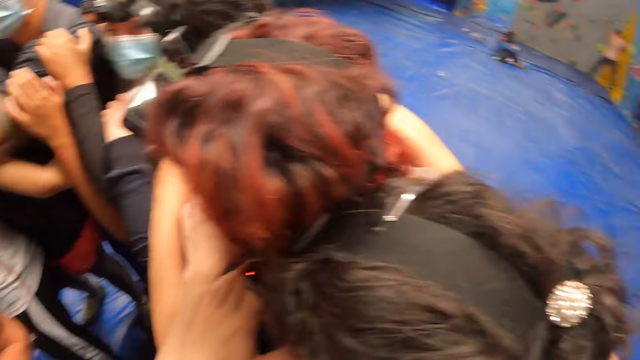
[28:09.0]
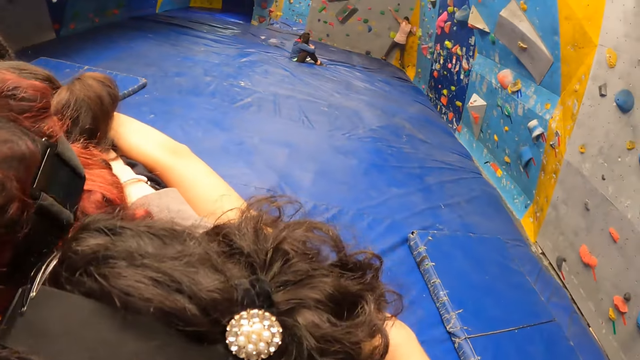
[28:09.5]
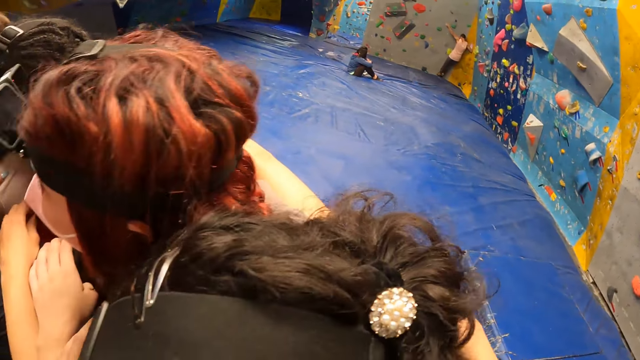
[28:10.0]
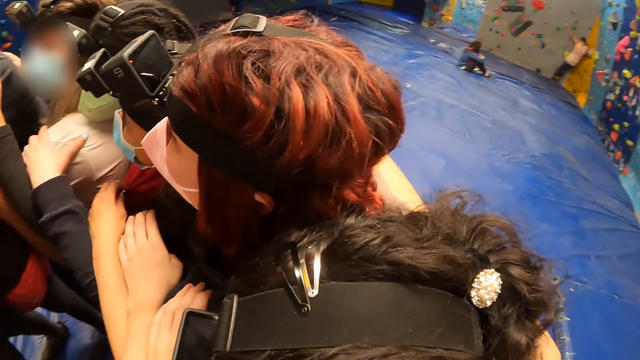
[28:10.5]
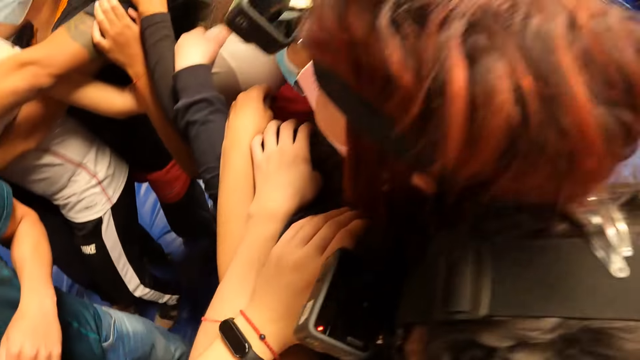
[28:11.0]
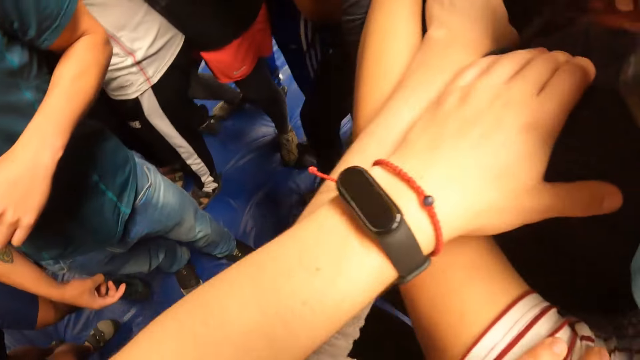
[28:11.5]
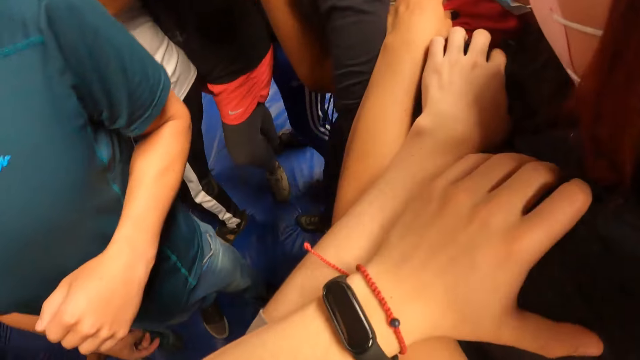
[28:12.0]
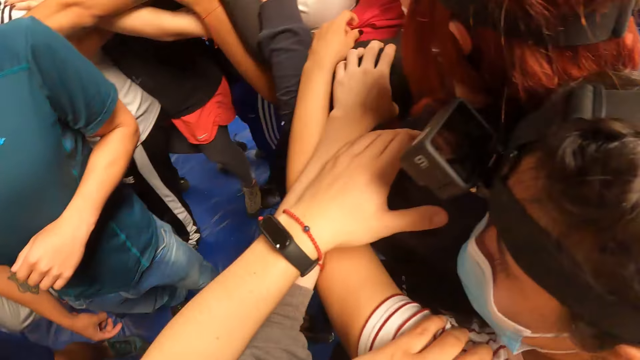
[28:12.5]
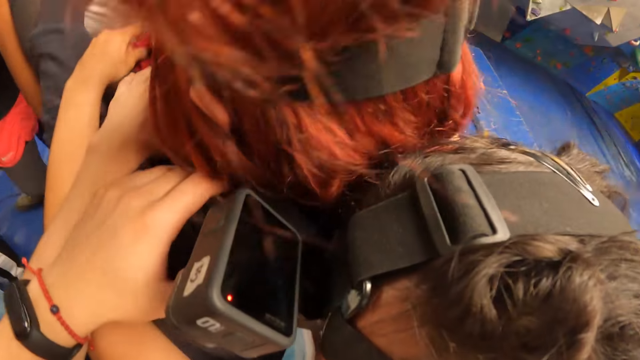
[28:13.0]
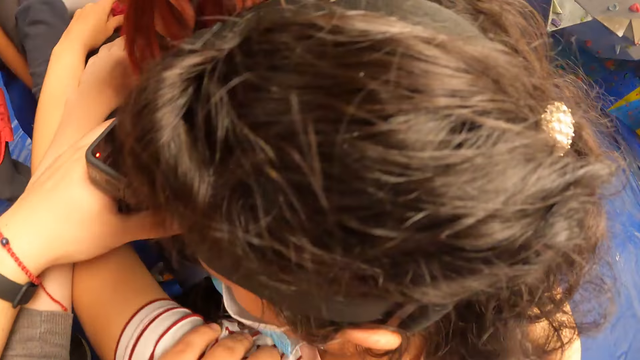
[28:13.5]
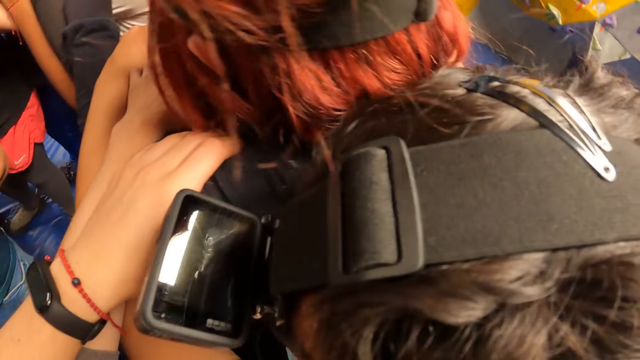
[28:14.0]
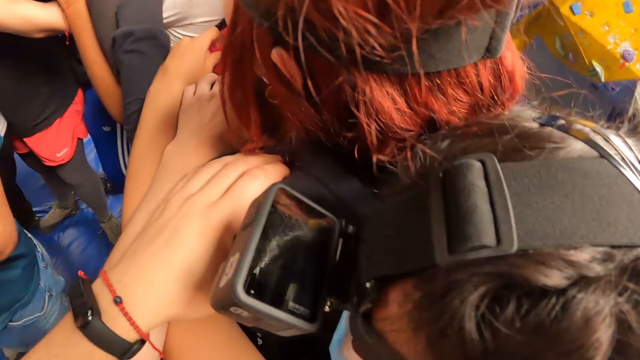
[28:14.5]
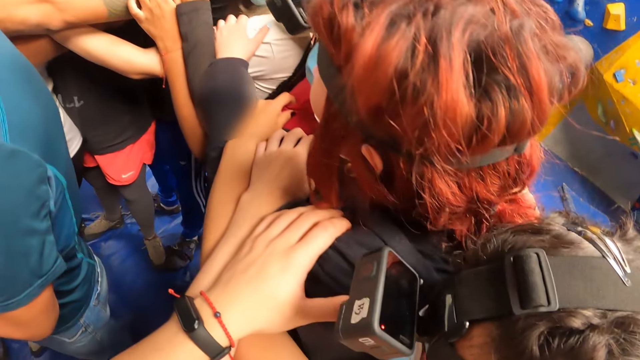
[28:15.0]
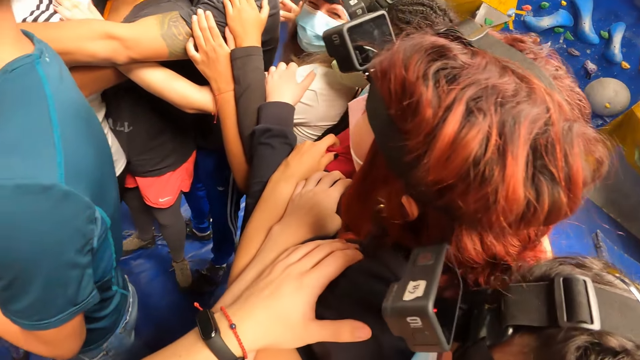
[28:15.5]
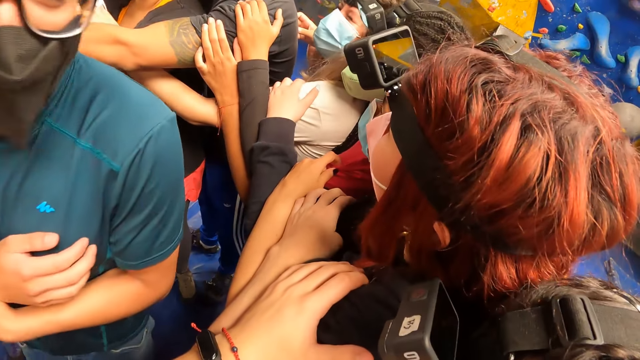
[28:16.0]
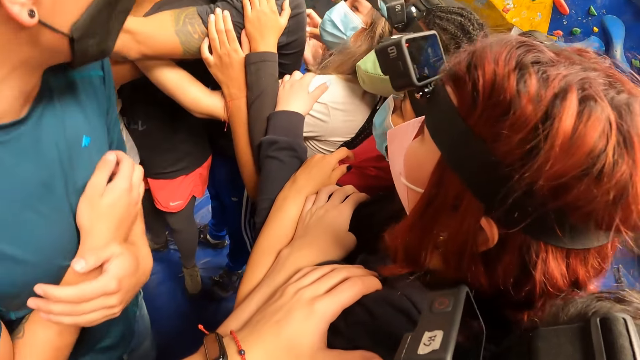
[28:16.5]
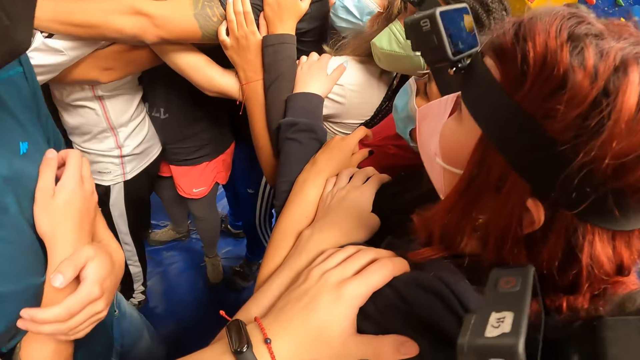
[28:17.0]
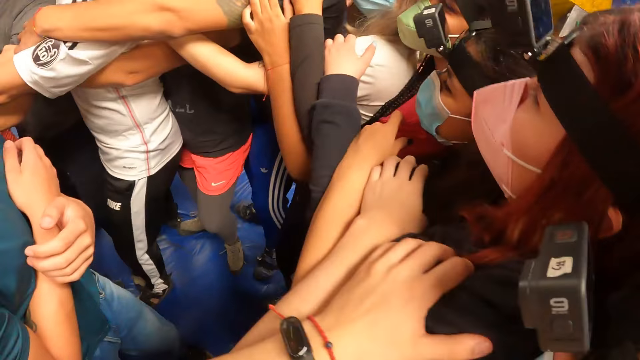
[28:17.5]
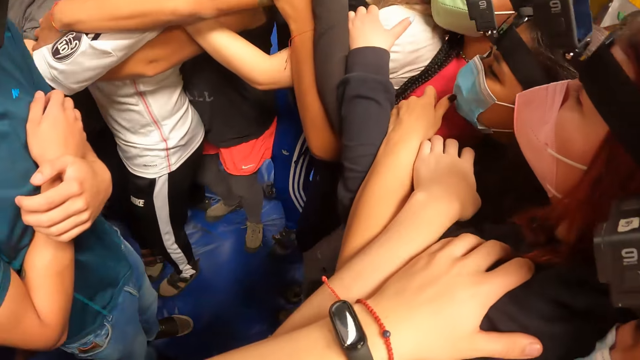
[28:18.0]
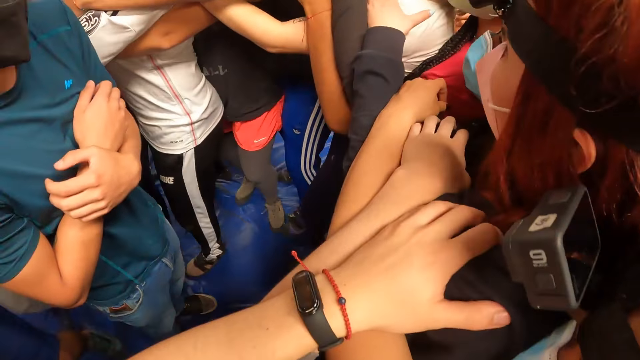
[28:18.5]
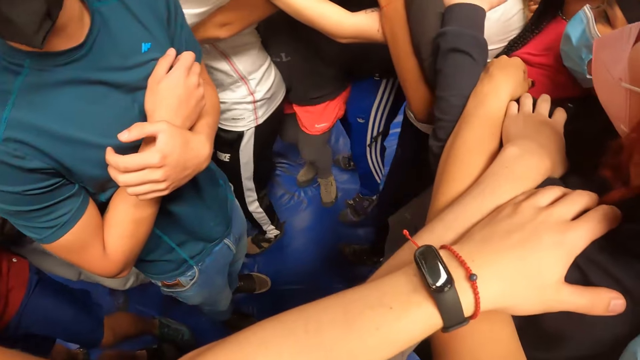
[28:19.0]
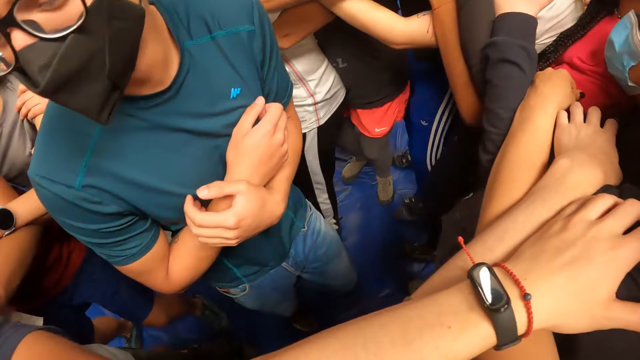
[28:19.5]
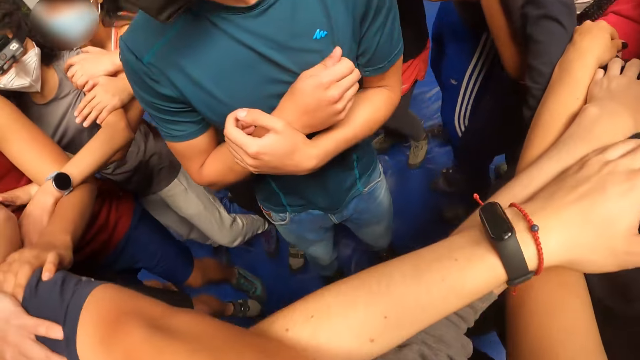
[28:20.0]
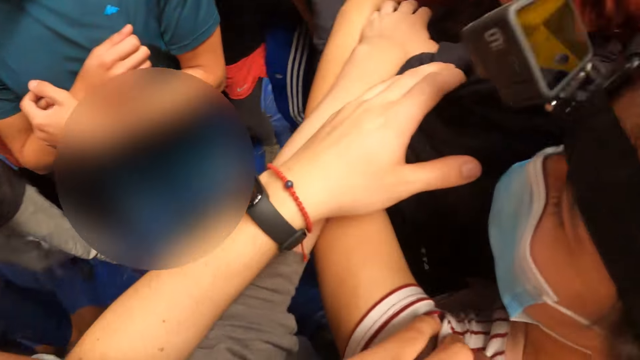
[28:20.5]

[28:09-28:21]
The camera wearer looks around the room. A man holds his hands together.

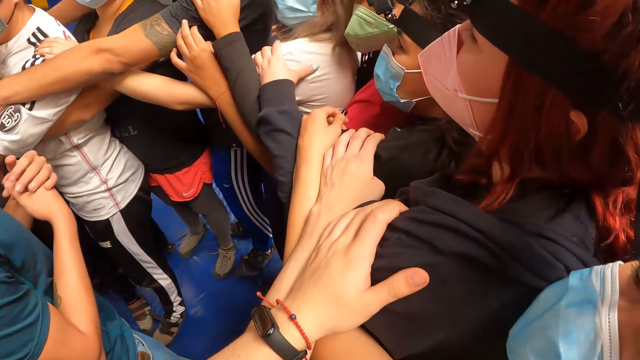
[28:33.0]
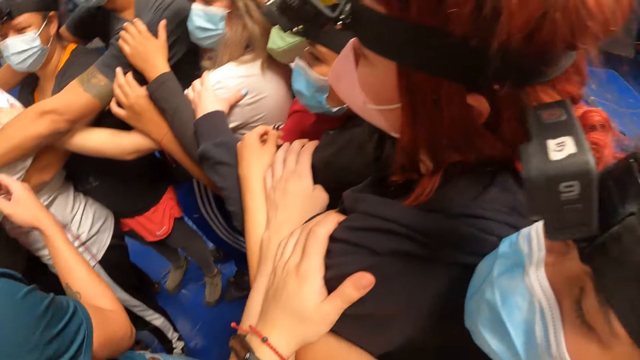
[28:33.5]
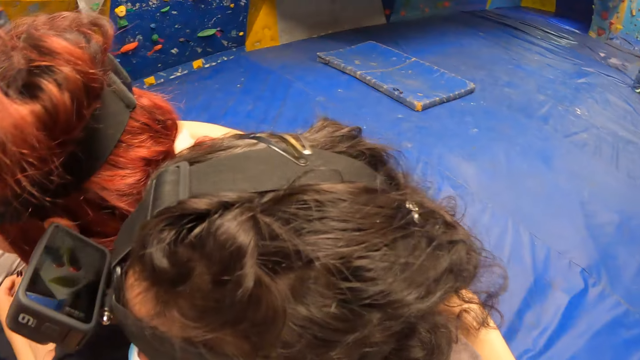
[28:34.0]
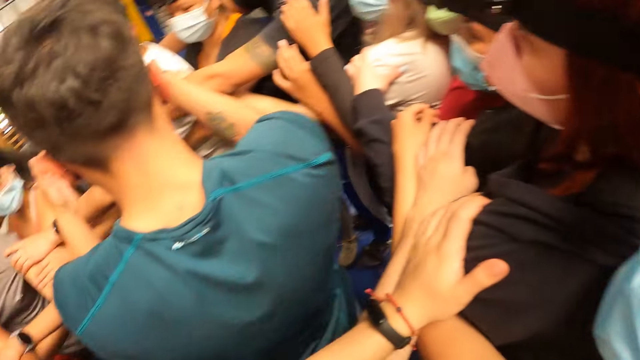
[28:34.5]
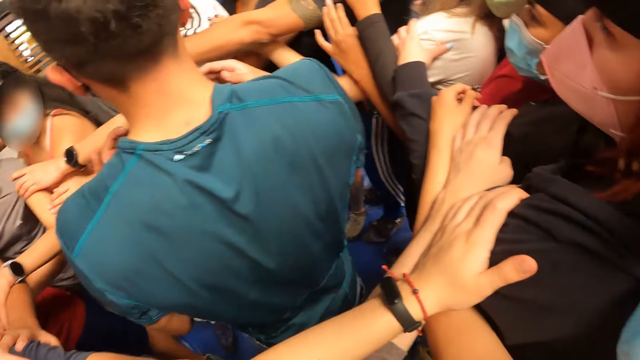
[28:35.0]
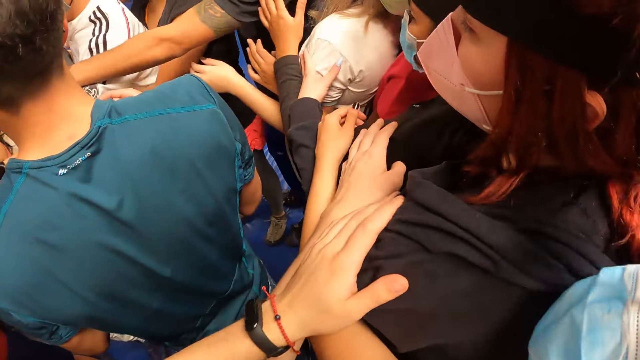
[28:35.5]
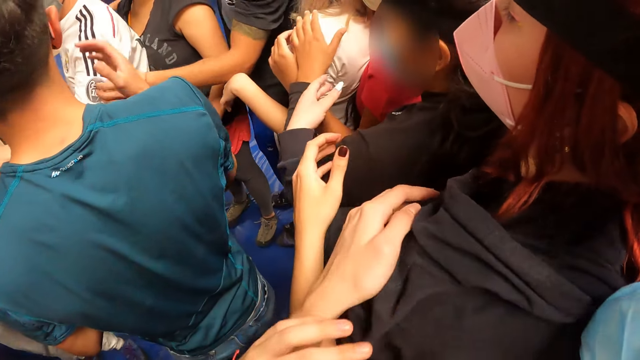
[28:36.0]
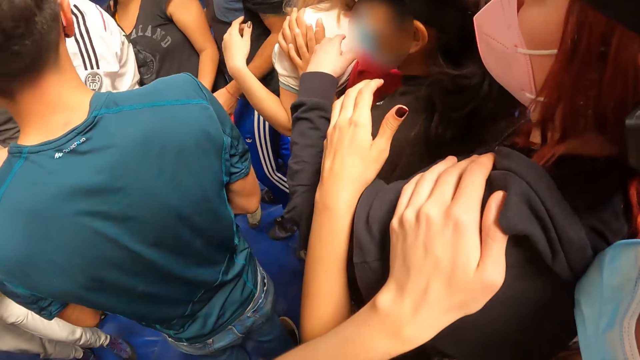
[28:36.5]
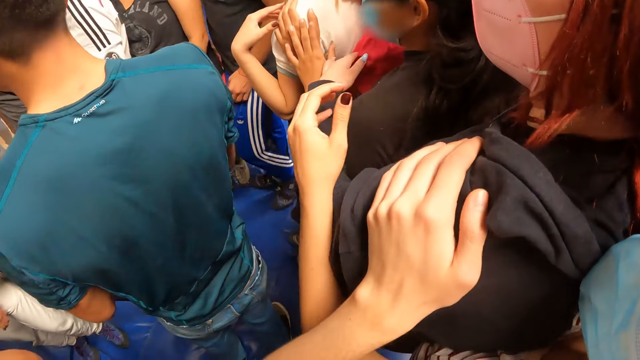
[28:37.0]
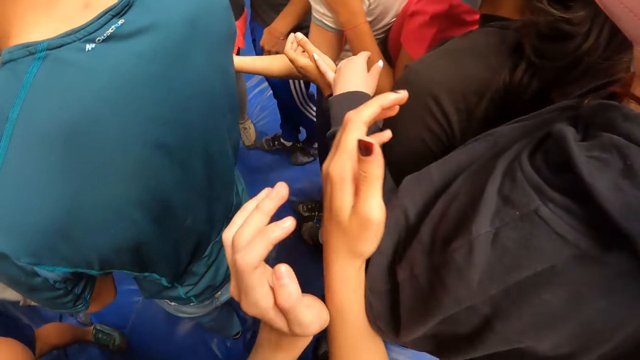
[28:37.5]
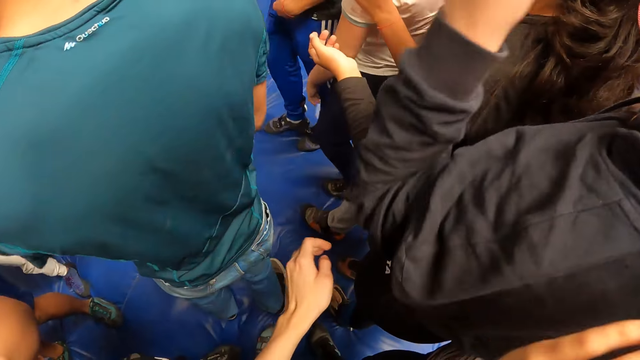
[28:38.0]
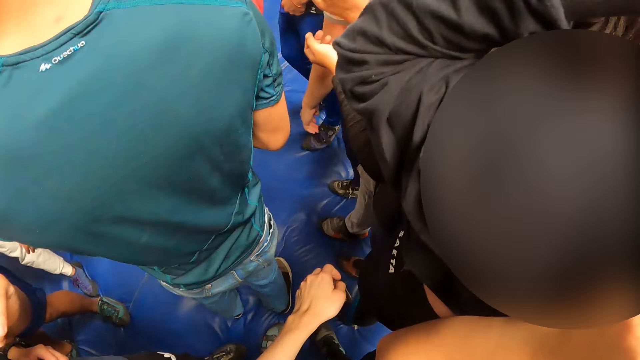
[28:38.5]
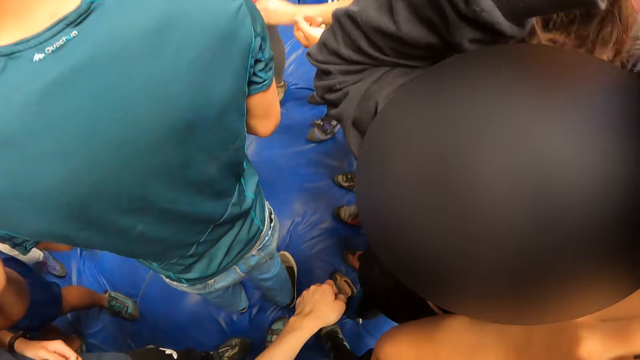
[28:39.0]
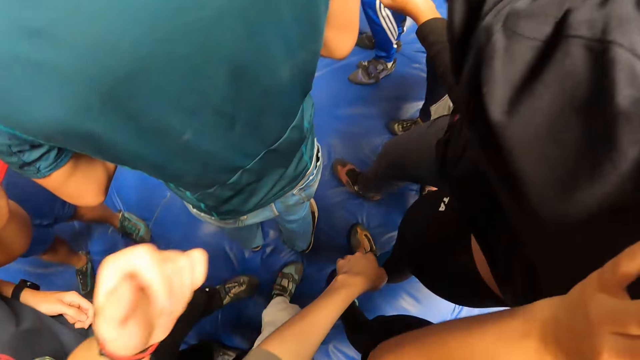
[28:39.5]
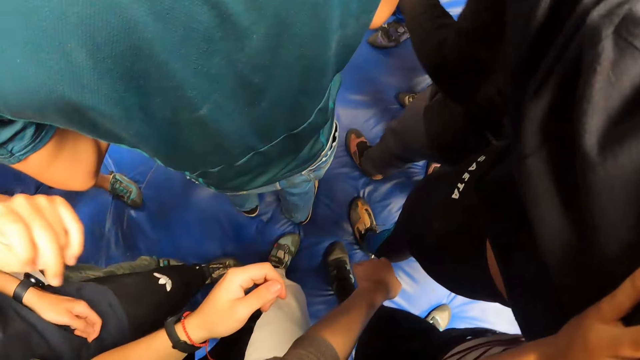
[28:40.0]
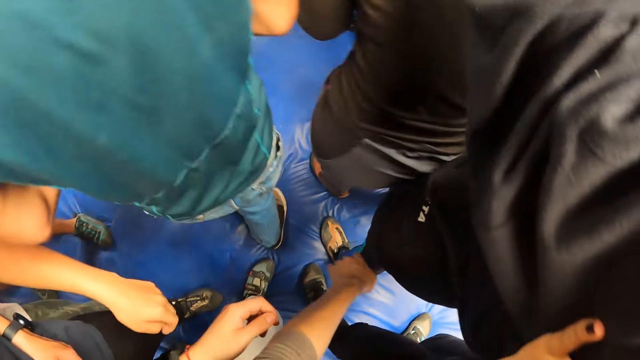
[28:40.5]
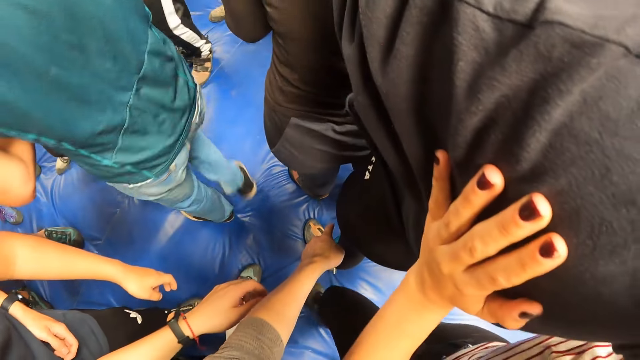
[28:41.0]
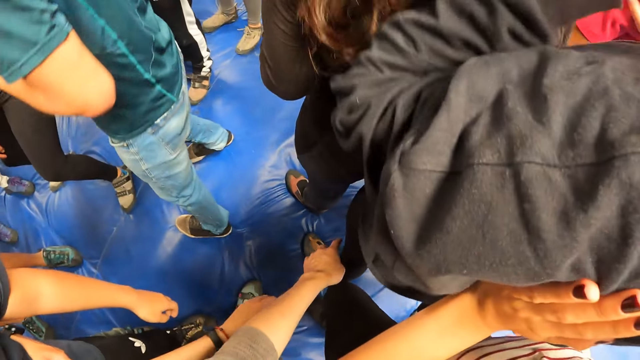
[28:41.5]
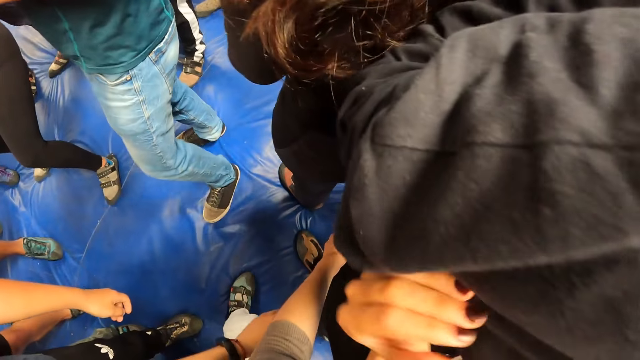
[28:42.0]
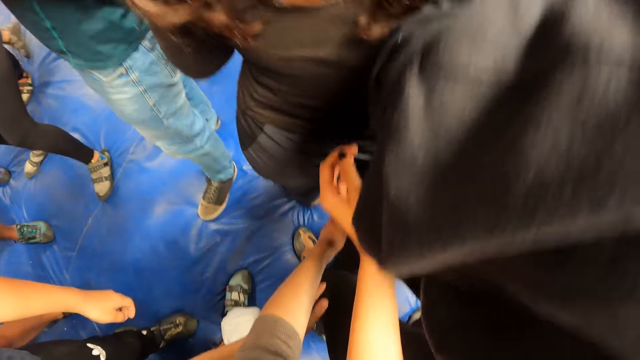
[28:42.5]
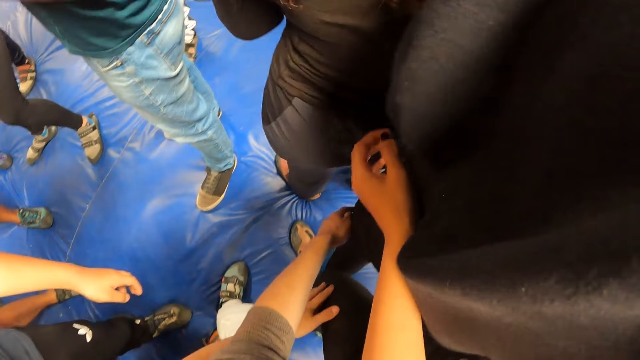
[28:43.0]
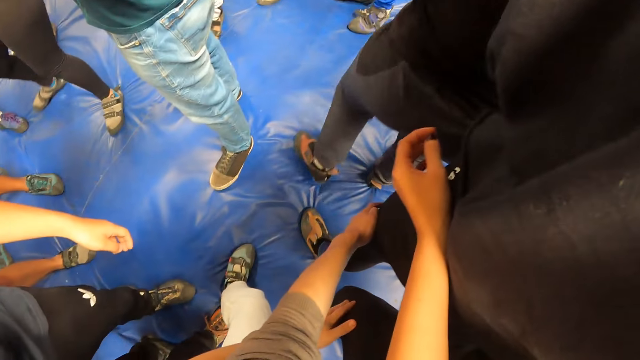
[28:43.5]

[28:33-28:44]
The camera wearer pulls his hand off a woman.
